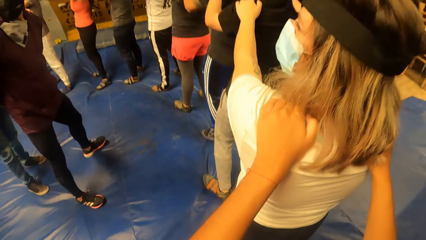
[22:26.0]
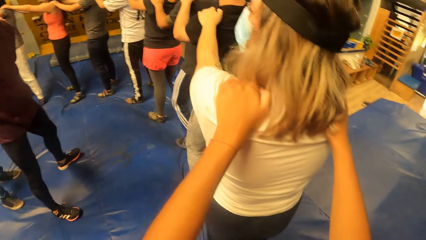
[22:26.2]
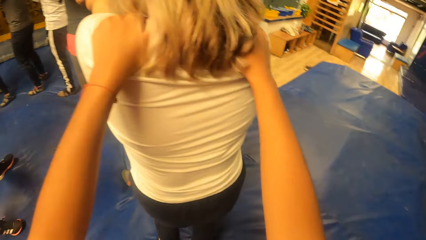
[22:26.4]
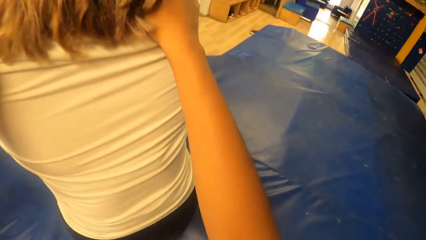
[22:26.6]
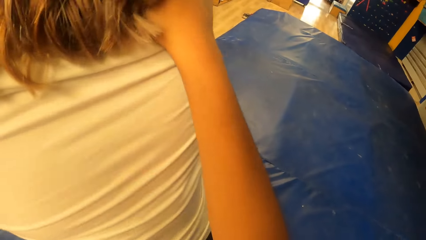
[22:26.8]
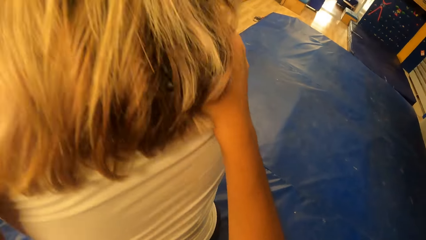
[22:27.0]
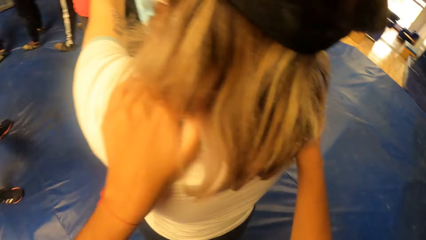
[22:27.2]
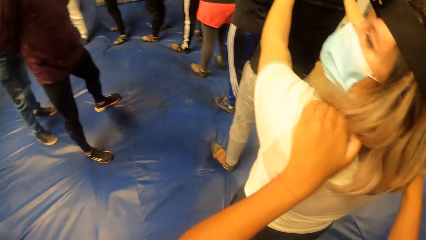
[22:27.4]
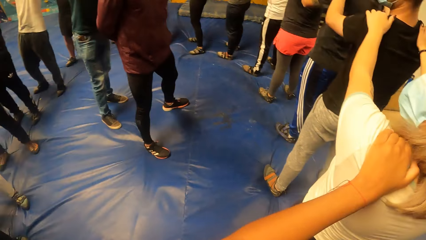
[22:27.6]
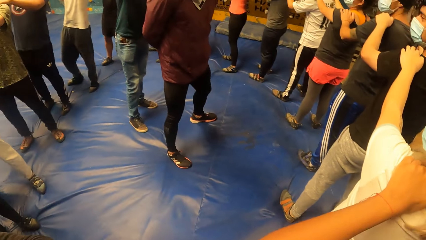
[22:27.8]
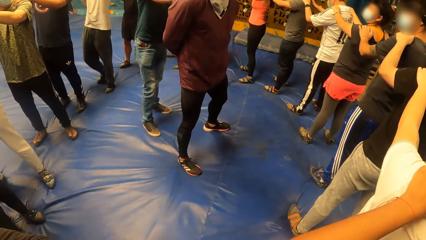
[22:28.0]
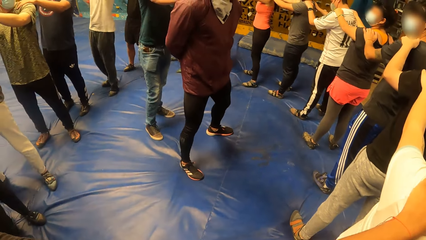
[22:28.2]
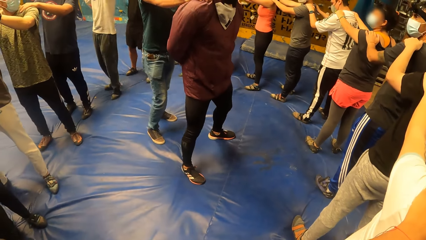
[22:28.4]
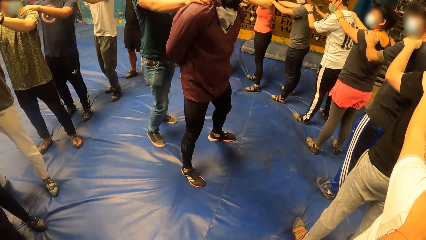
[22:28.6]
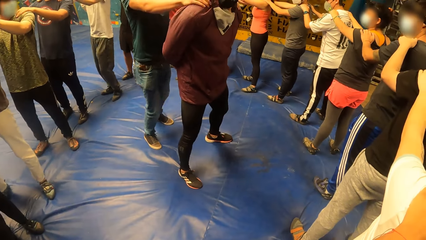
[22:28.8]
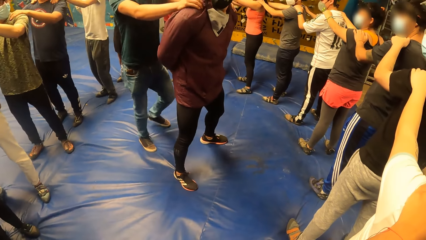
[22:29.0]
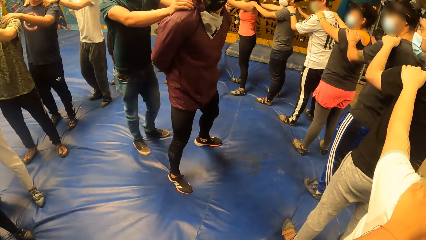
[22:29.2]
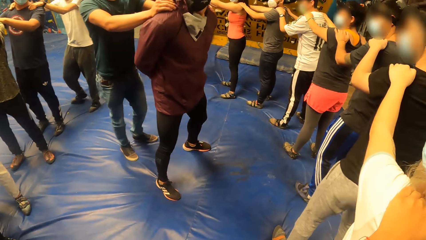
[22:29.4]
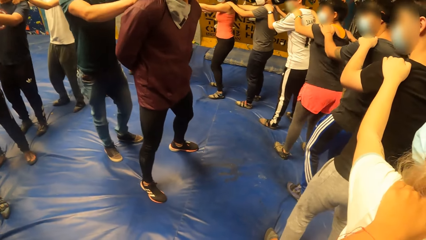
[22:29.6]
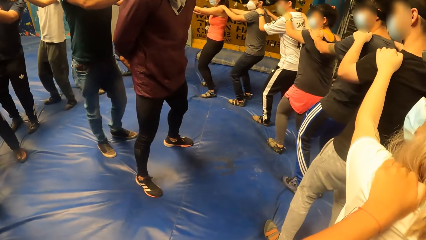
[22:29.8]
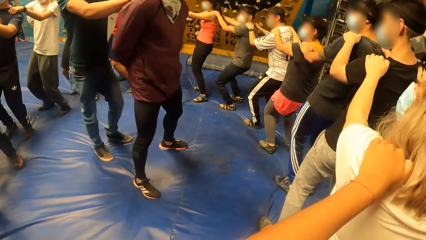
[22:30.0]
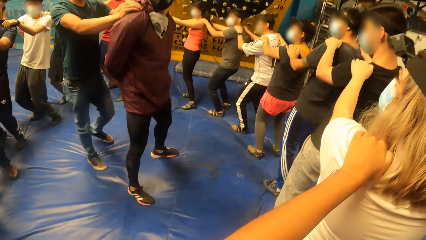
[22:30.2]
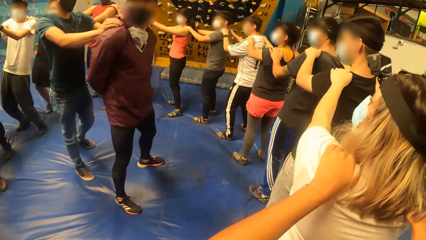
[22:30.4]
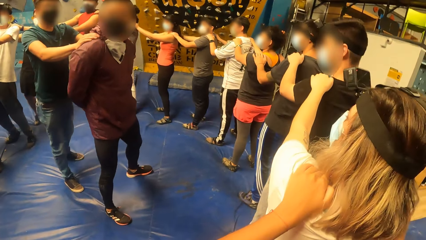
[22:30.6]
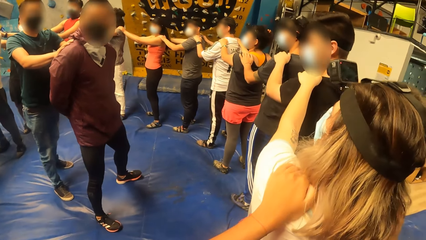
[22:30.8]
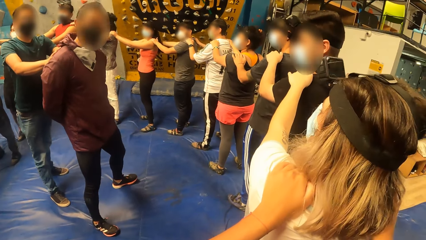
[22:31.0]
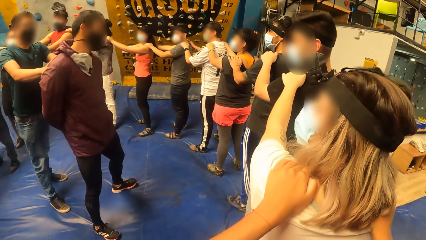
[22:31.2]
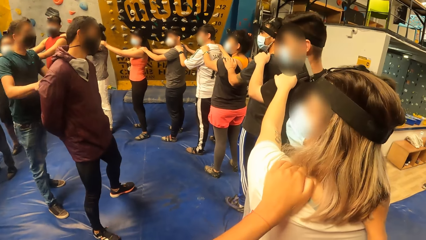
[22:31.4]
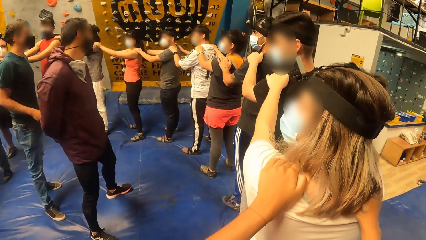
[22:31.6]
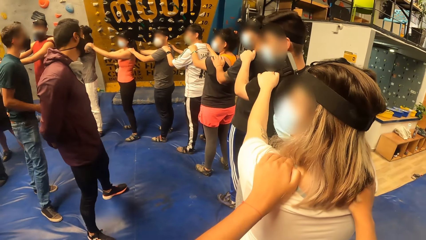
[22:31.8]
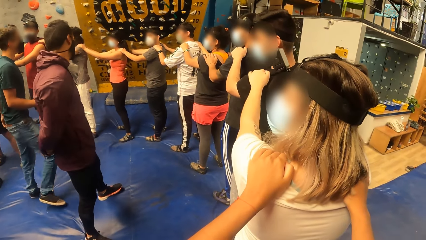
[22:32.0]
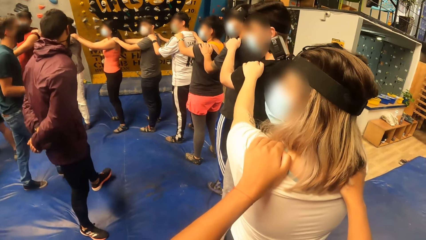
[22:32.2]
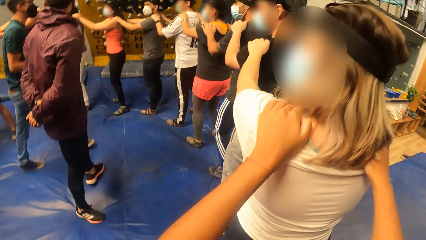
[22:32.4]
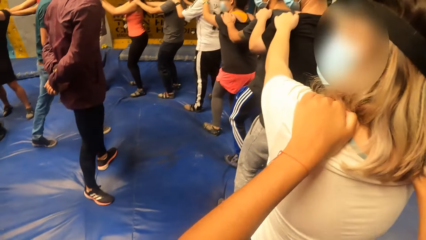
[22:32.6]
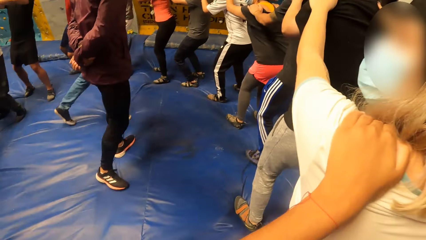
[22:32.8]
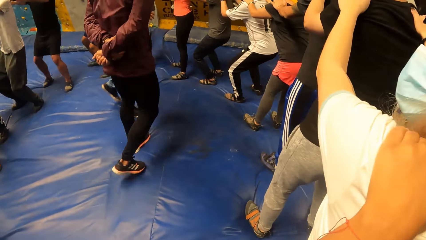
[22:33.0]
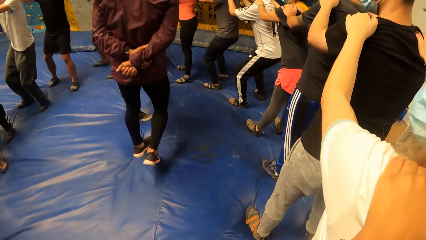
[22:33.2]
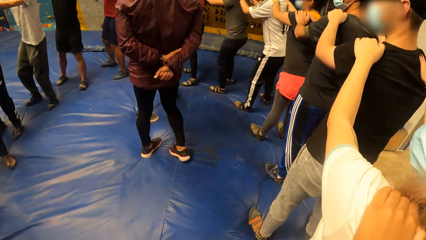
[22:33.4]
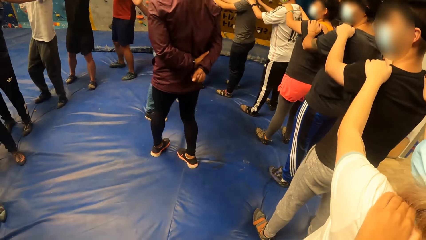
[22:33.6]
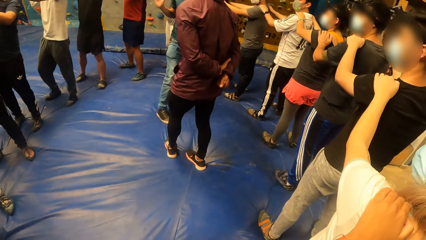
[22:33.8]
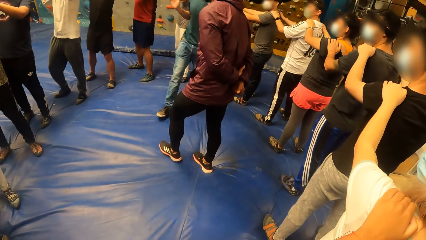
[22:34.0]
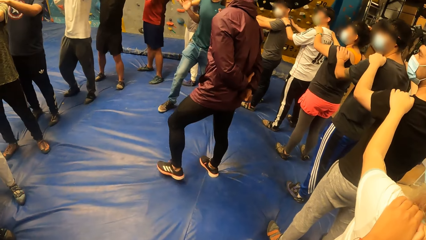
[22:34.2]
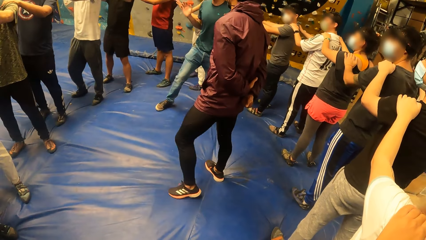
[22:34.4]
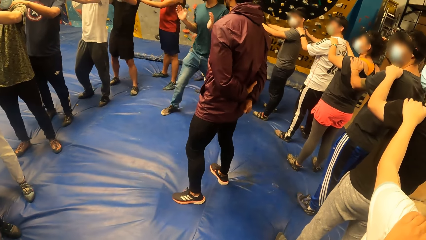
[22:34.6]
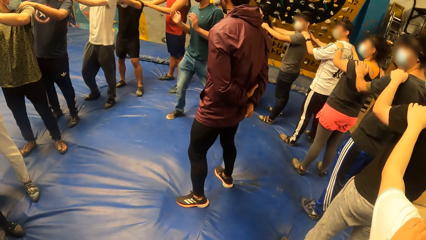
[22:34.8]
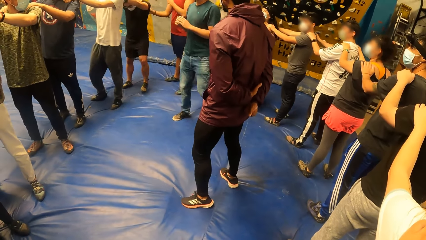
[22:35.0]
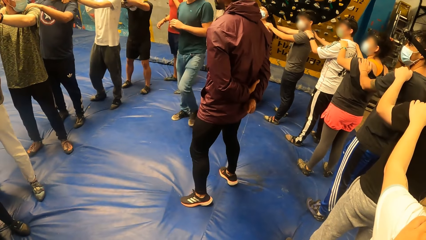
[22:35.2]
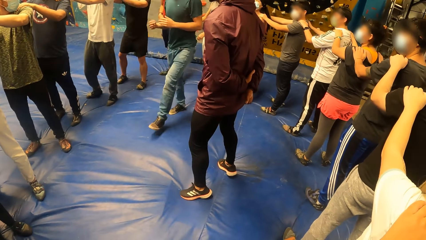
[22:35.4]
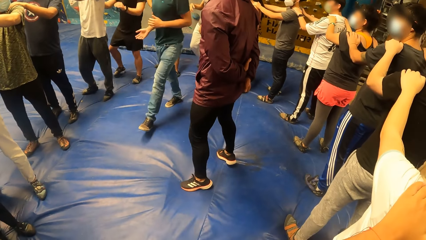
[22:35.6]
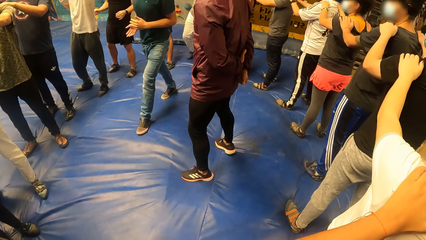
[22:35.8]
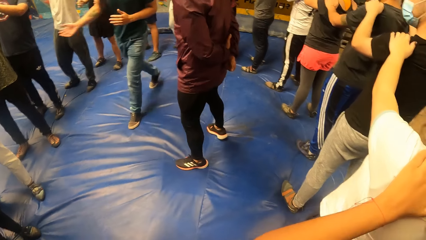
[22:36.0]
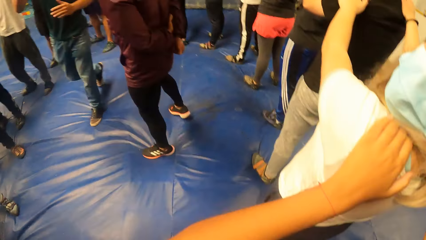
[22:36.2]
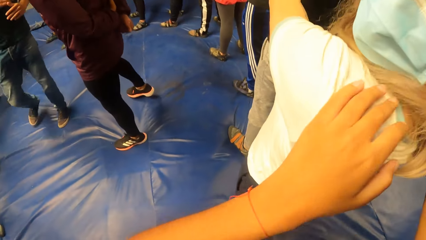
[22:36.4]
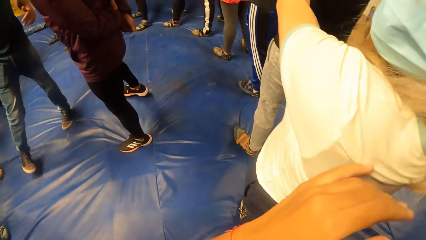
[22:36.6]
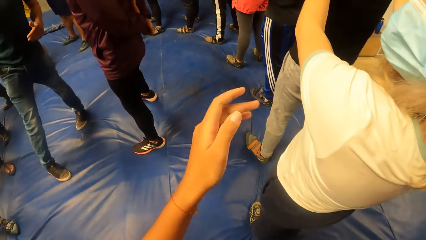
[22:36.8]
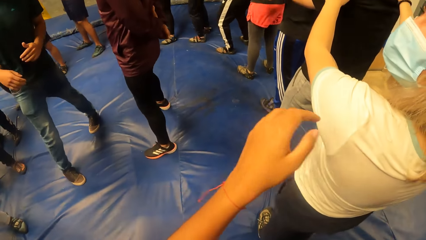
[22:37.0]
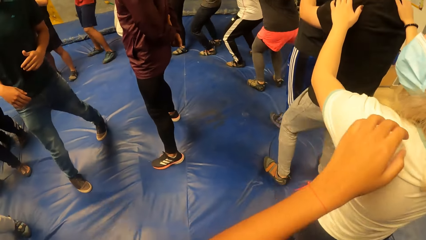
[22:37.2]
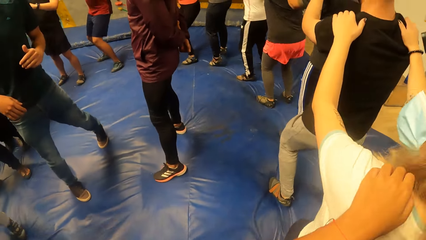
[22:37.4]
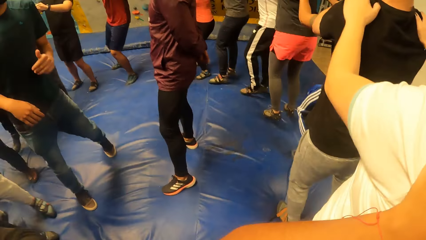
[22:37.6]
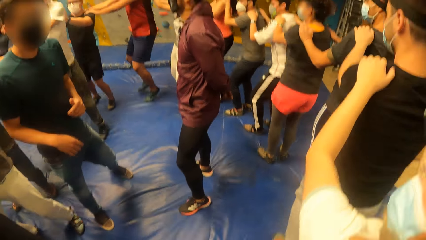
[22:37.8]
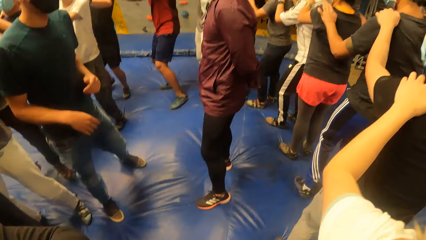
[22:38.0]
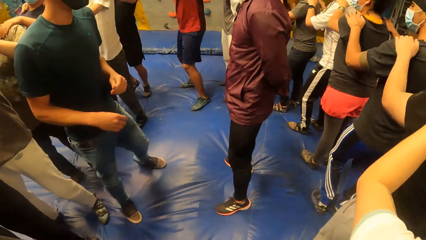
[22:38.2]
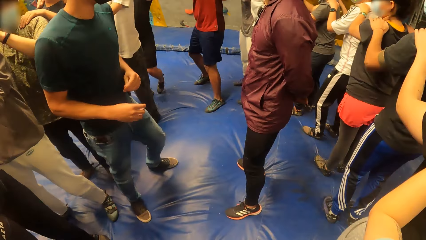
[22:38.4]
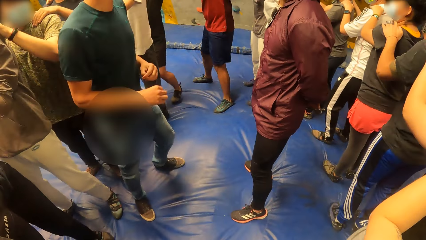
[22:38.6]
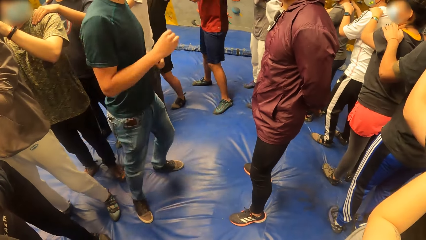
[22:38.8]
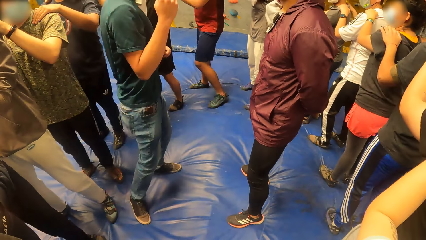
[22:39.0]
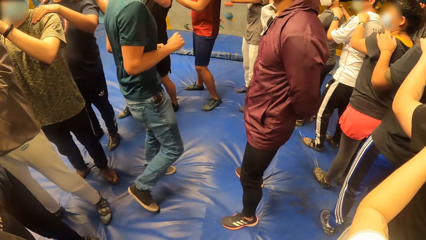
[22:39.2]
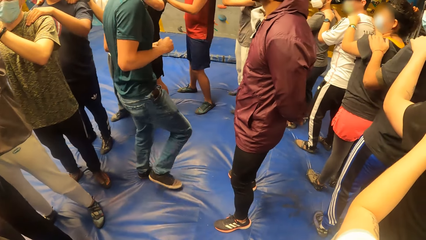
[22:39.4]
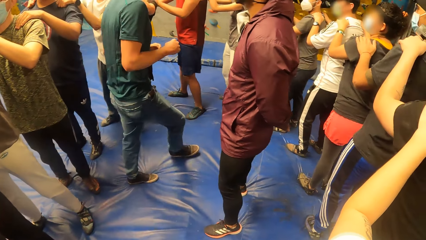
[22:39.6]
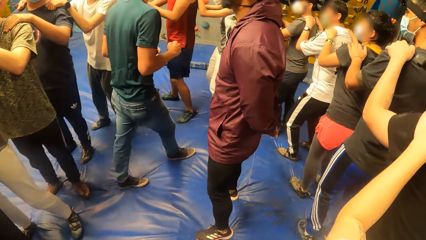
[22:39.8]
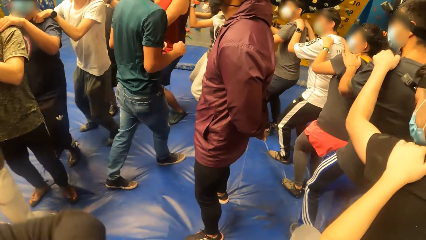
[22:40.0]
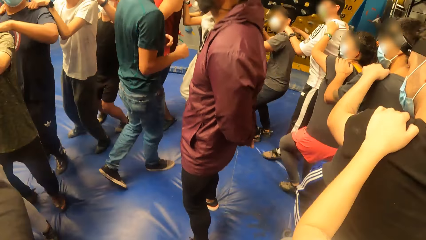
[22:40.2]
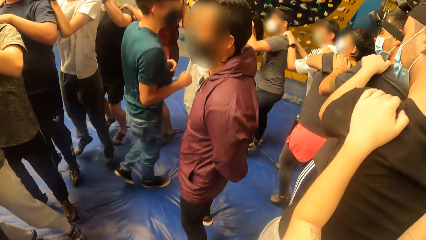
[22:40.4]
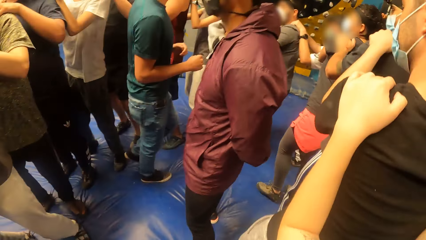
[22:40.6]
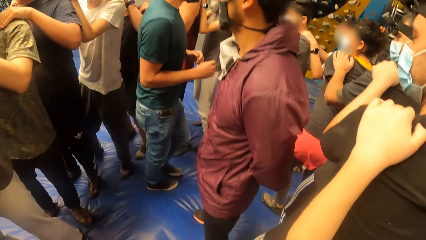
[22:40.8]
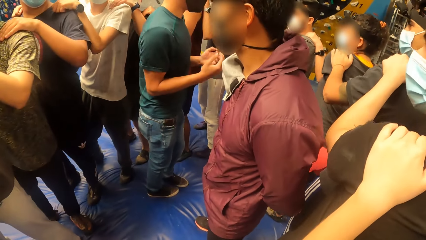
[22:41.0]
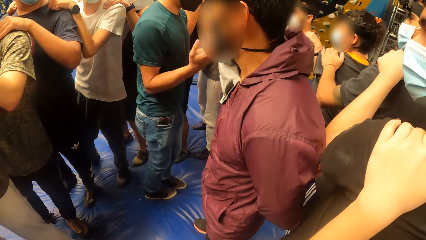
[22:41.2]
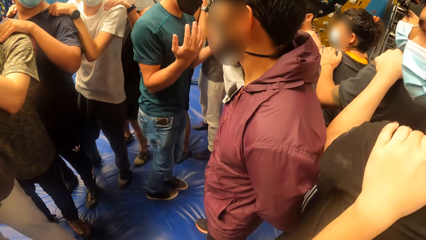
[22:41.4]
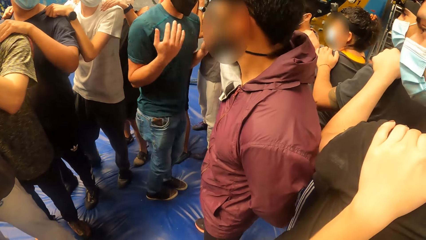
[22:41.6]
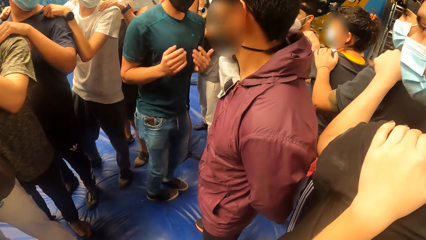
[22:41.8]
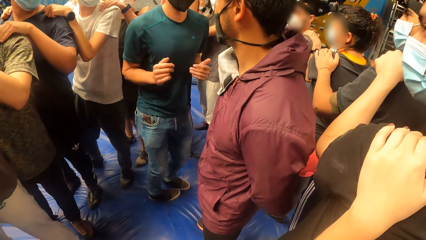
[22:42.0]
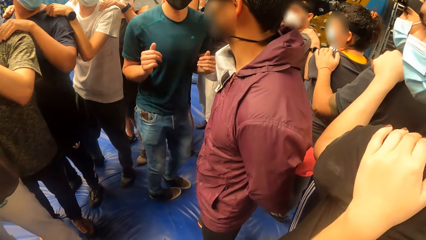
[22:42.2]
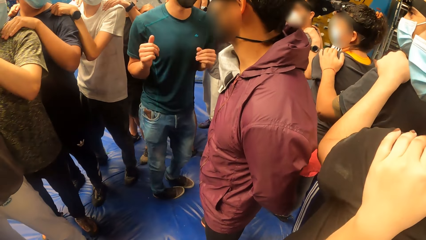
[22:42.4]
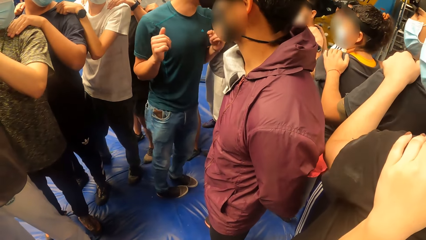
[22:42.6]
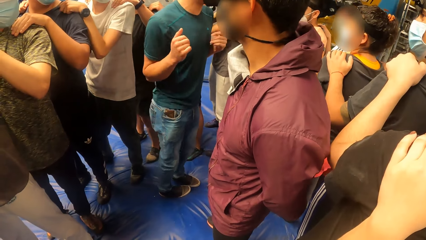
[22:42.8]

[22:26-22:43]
A man instructs a group of people. The camera wearer holds a person on the back, exercises with a woman, and jumps. The man instructs the group of people. The camera wearer exercises with the woman. They jump. The man instructs the group of people.
